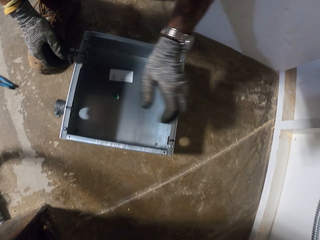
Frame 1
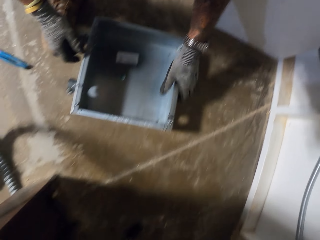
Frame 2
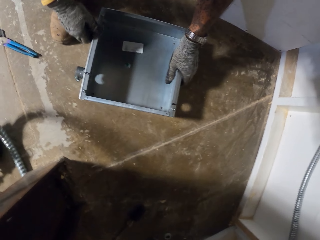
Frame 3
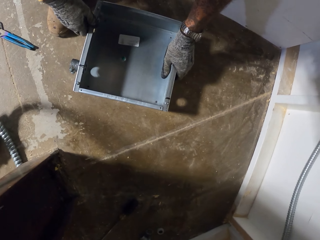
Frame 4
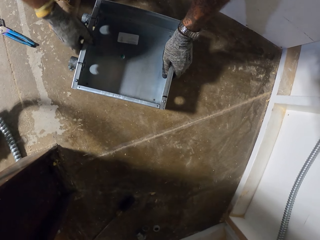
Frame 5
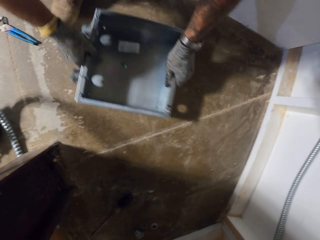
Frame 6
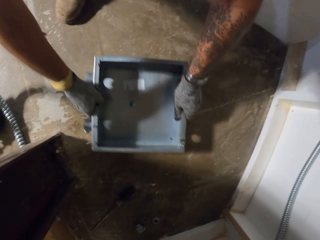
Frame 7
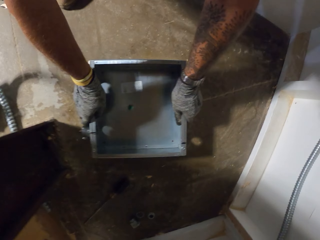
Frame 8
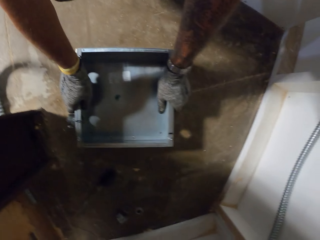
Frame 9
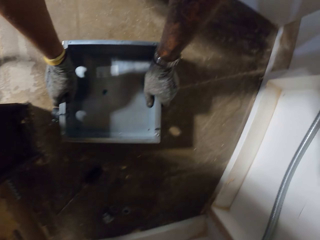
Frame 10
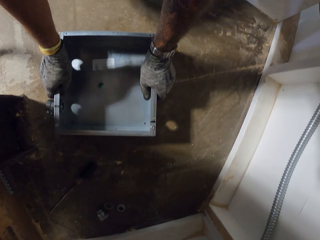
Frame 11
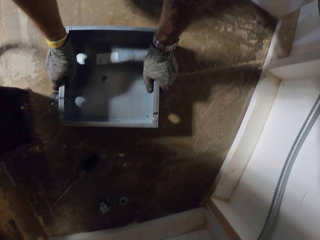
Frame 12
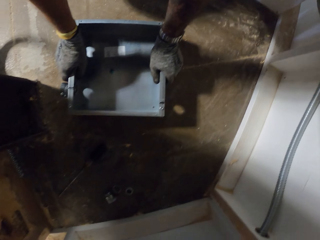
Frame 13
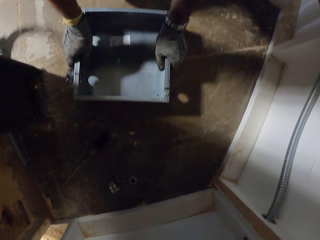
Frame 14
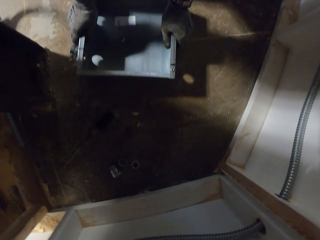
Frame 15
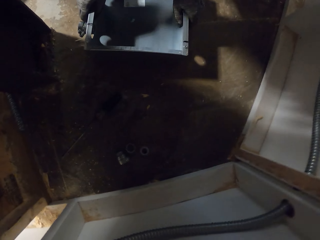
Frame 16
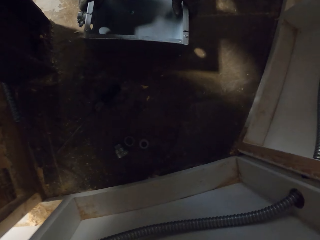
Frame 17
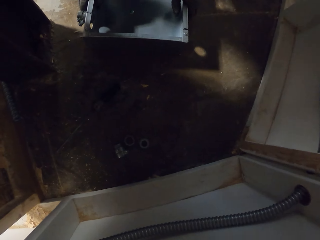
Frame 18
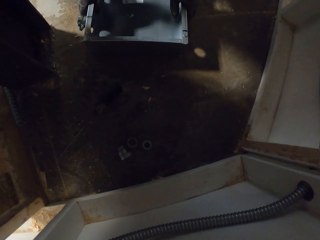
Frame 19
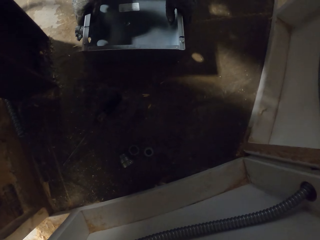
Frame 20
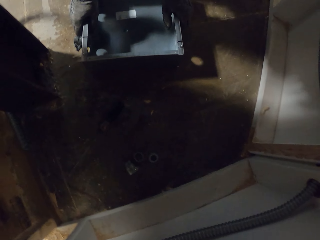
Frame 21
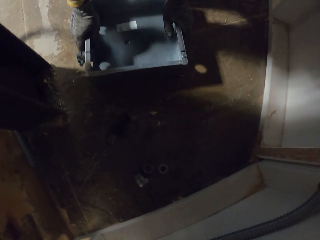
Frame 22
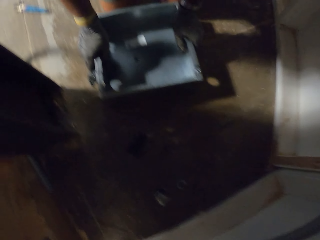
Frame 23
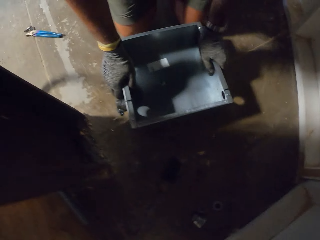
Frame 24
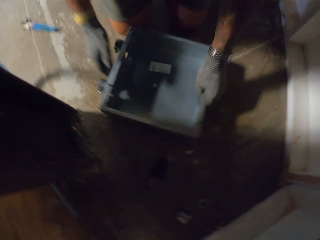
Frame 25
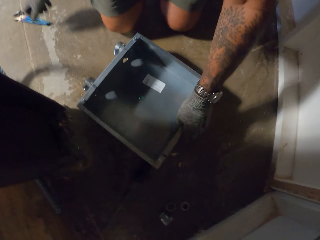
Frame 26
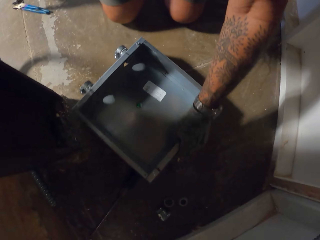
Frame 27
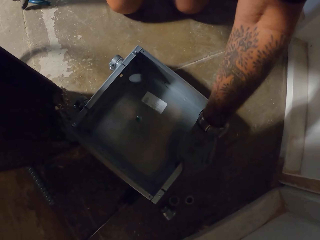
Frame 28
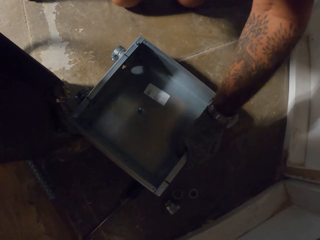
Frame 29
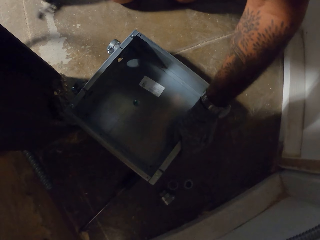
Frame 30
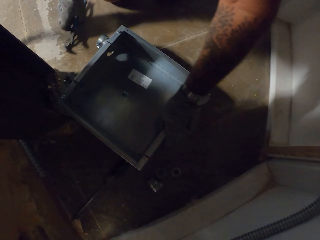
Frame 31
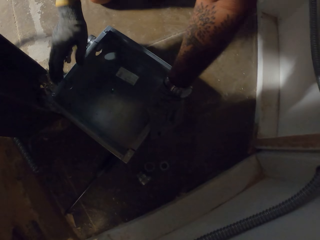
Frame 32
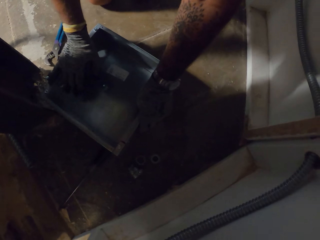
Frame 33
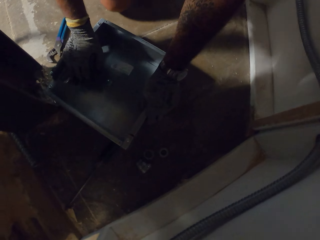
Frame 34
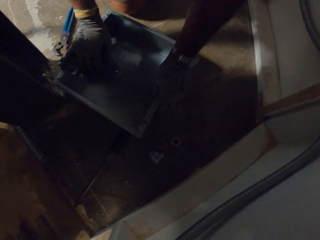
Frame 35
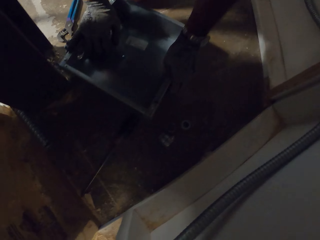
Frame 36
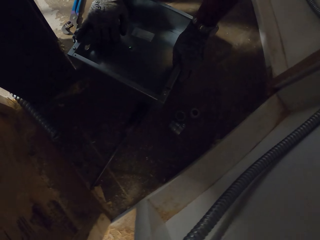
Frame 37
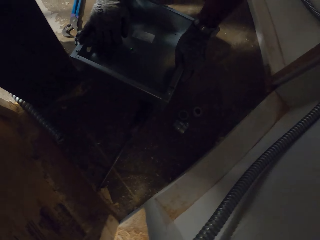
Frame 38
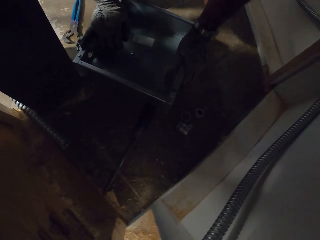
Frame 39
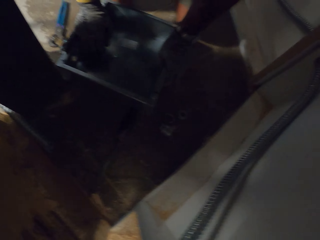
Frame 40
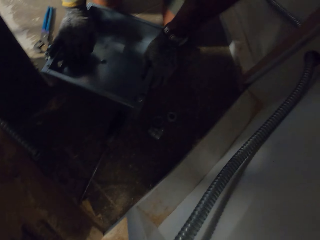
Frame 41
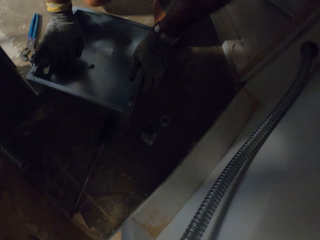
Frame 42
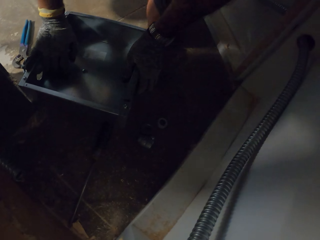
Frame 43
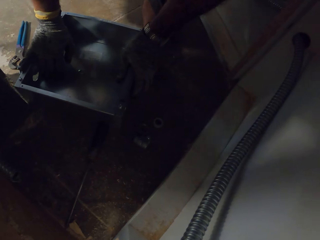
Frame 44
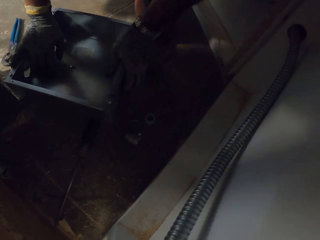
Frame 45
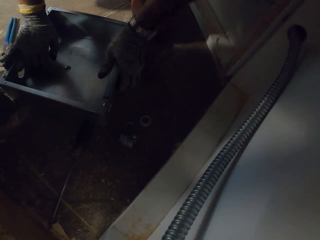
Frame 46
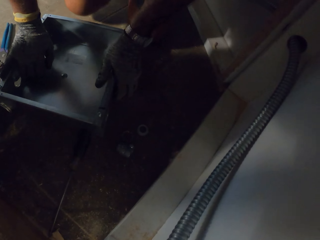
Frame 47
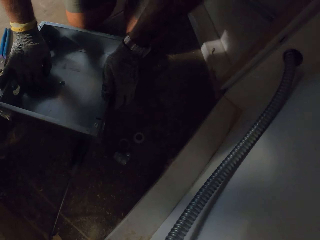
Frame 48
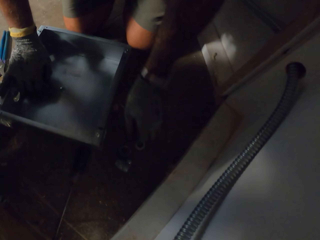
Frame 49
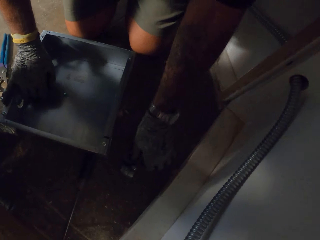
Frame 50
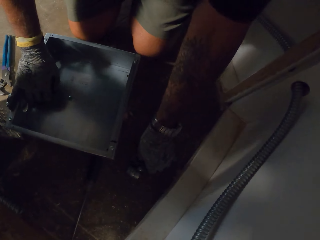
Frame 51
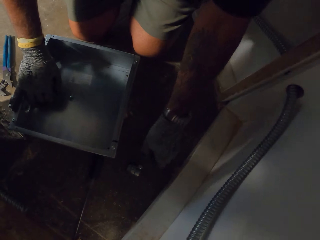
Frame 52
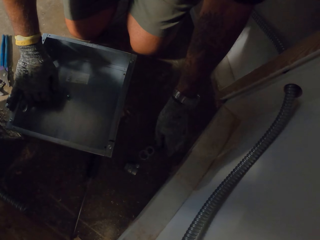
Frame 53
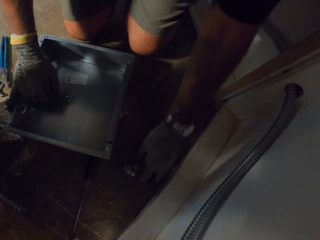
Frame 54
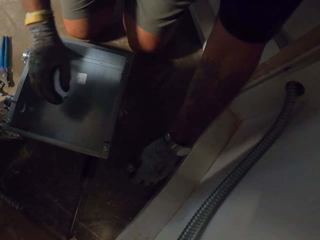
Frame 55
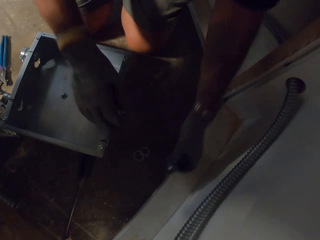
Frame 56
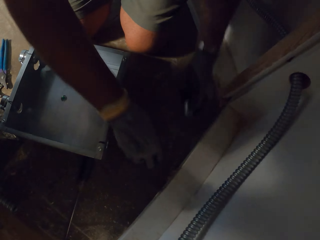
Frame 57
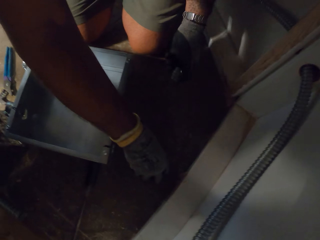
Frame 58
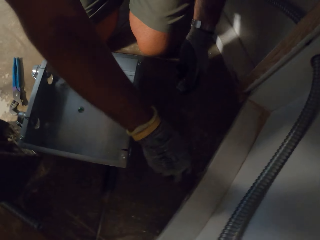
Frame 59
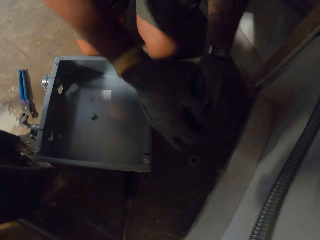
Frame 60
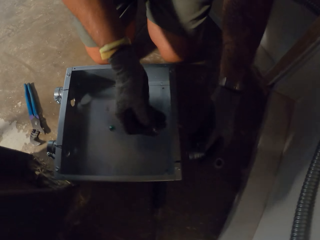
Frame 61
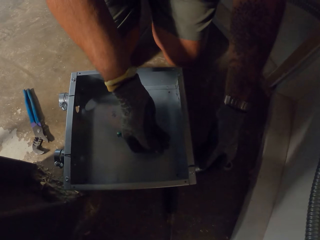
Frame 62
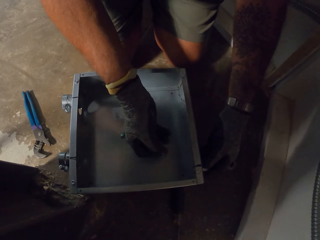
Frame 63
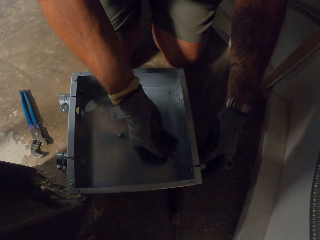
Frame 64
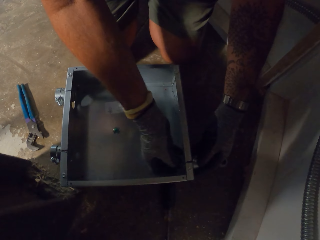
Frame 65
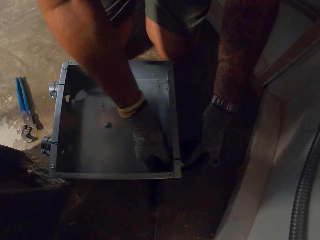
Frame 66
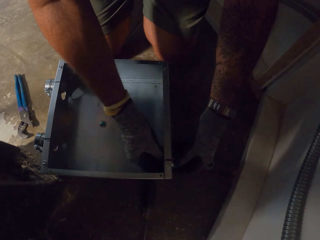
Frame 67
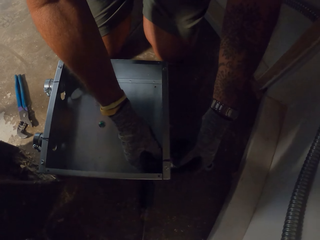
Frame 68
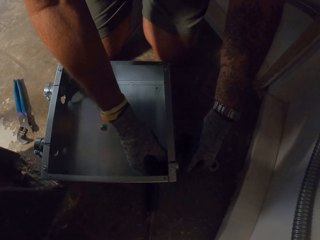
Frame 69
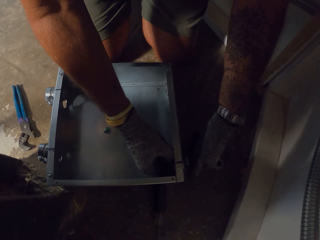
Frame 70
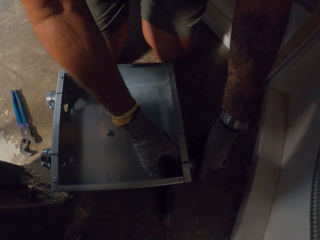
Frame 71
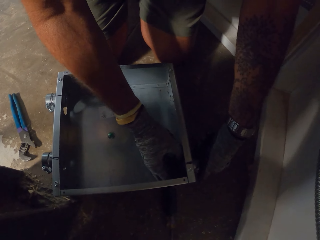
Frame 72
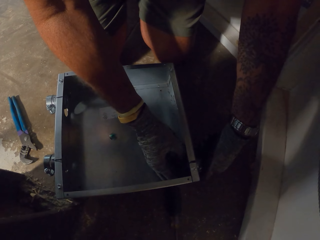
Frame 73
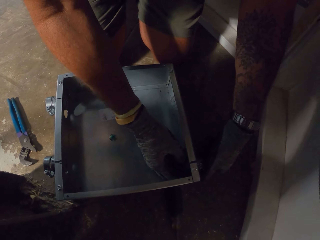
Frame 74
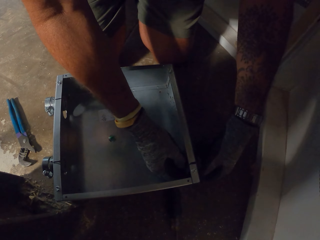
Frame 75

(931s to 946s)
The camera wearer moves a metal box. They pick the pliers from the floor with the right hand. They place the pliers on the floor. They hold on the metal box with both hands. They pick a nut on the floor. They place the nut in the hole on the metal box.

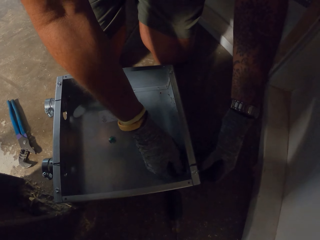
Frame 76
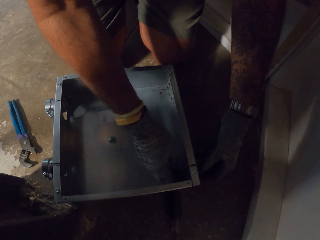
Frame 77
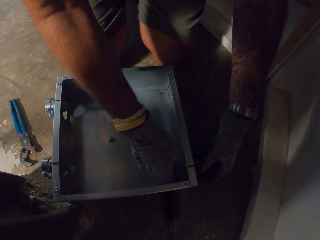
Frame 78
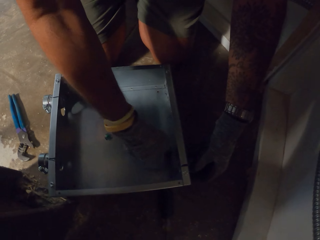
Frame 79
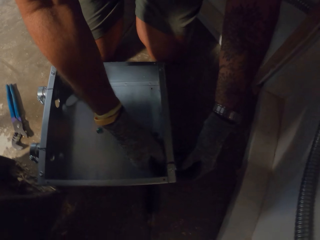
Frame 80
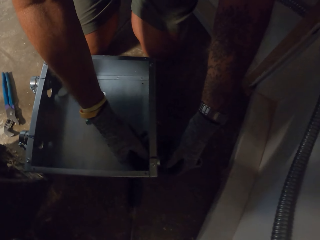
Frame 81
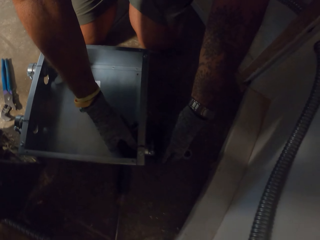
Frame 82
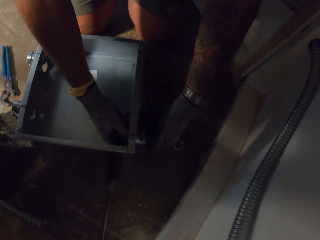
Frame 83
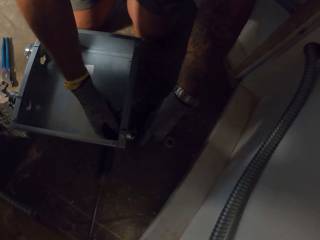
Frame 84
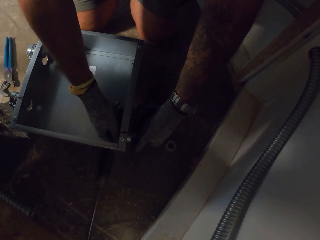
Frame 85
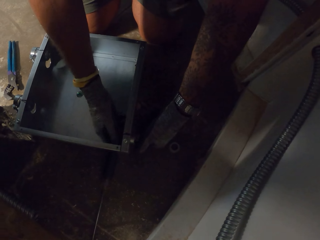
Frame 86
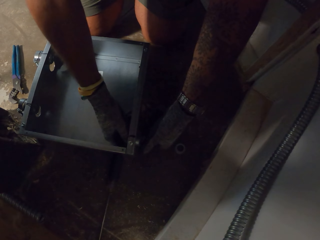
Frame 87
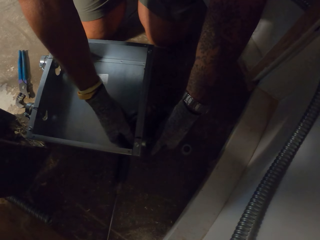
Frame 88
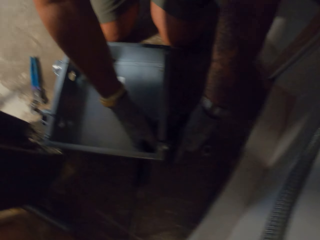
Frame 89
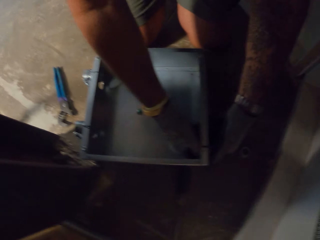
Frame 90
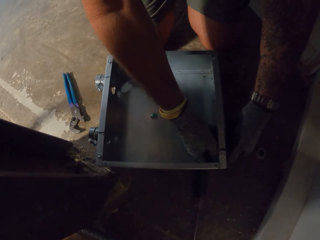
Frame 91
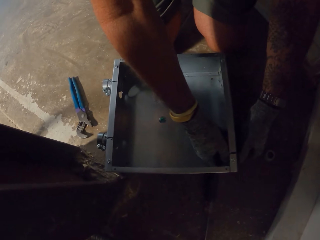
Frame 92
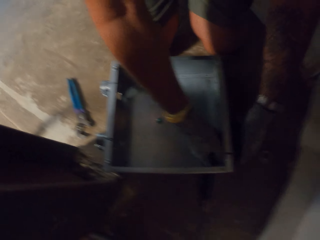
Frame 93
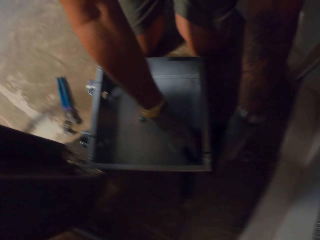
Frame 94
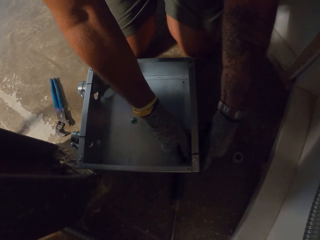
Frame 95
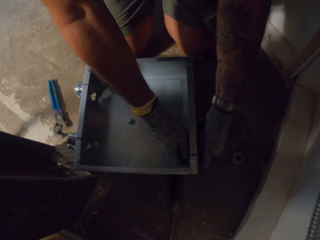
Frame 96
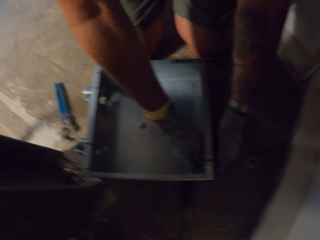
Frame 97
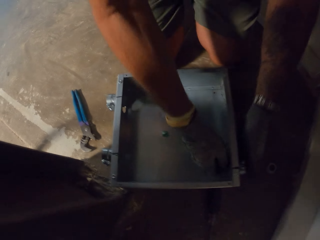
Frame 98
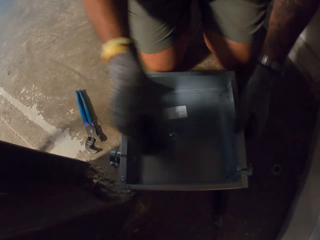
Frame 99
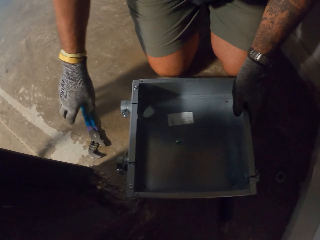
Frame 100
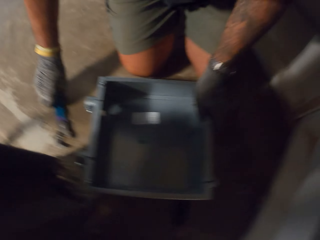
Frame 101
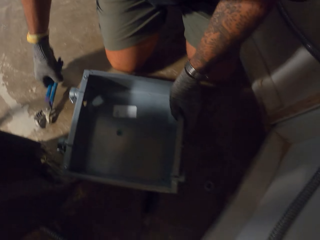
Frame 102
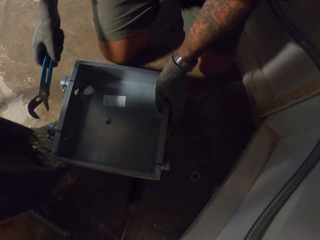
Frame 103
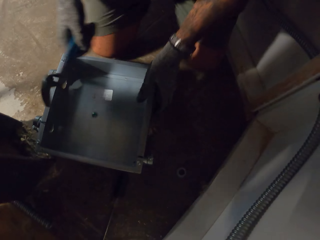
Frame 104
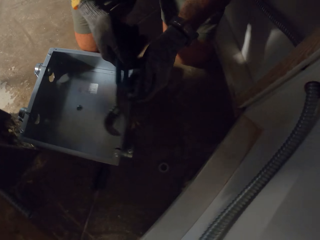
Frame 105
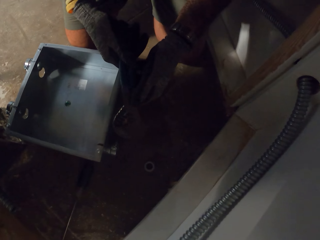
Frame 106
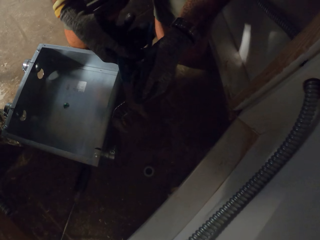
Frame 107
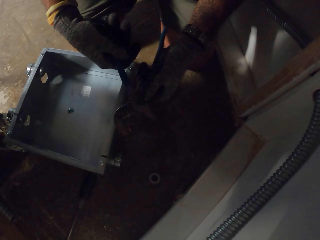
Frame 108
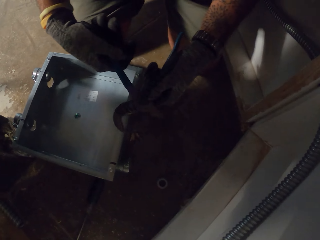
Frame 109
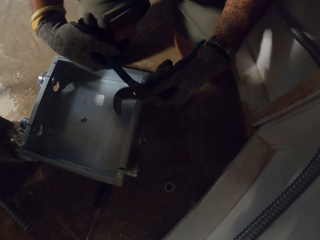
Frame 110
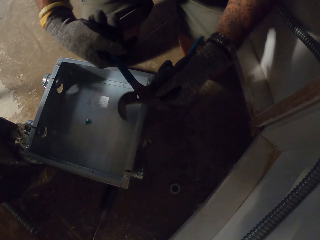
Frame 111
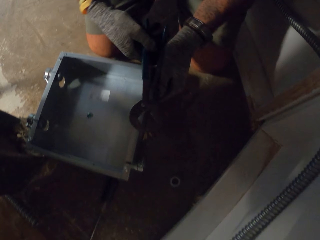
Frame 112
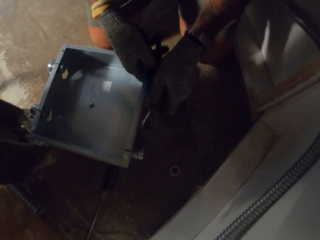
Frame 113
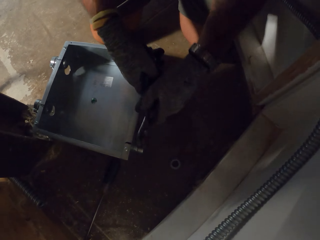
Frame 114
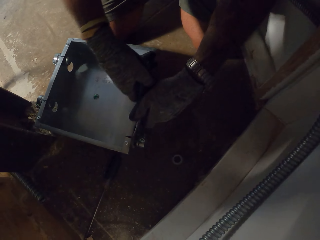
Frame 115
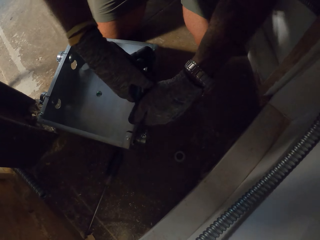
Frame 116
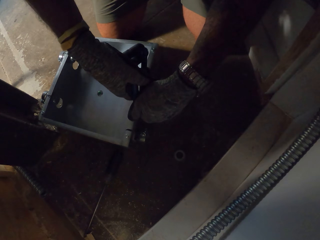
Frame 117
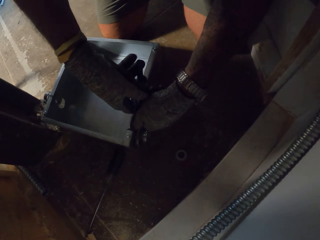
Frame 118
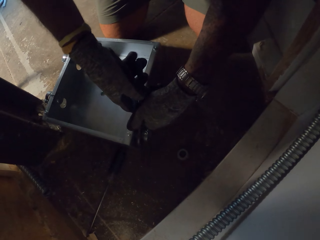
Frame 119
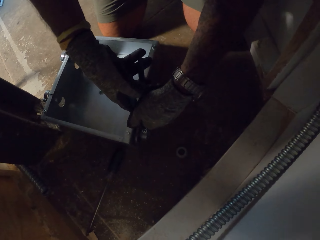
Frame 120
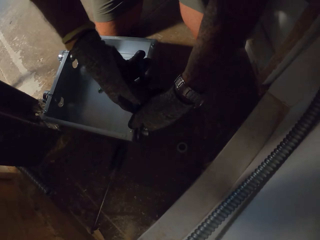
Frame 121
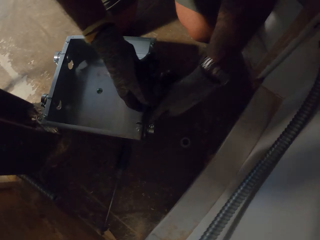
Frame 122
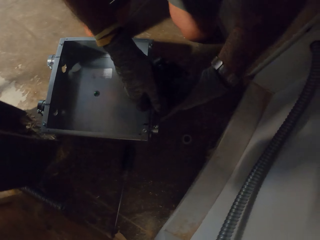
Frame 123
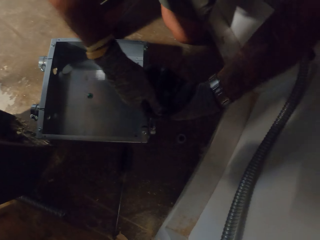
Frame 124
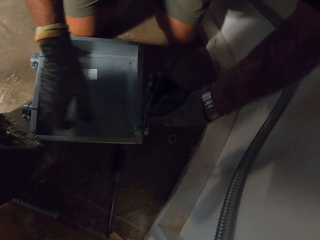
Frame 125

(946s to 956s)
The camera wearer tightens the nut with hands. They pick the pliers from the floor. They stretch the pliers. They tighten the nut with the pliers. They fix something on the metal box.
